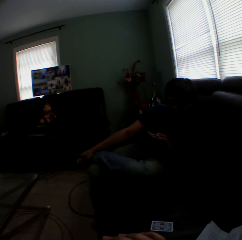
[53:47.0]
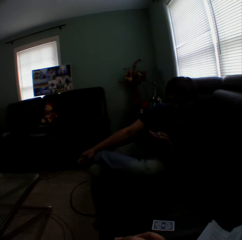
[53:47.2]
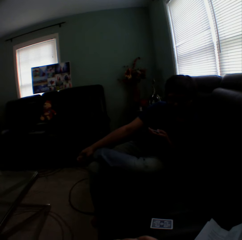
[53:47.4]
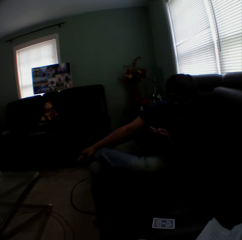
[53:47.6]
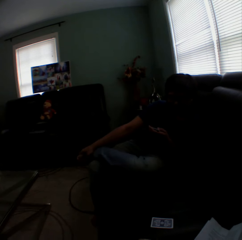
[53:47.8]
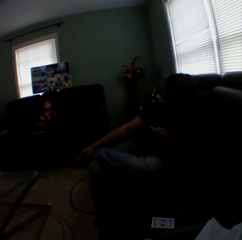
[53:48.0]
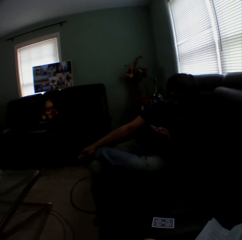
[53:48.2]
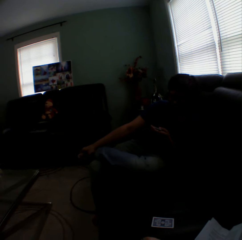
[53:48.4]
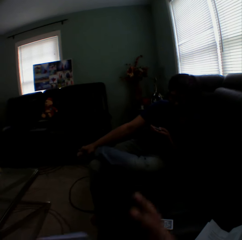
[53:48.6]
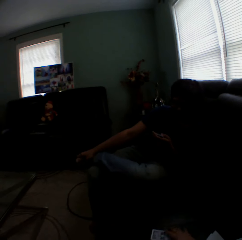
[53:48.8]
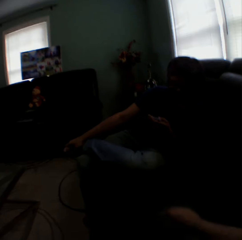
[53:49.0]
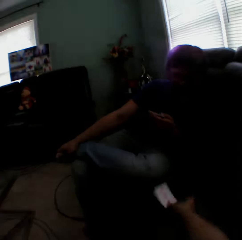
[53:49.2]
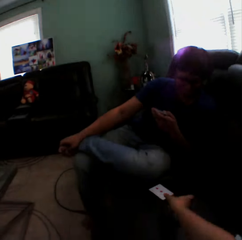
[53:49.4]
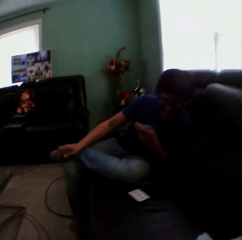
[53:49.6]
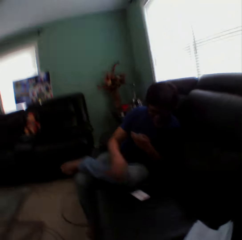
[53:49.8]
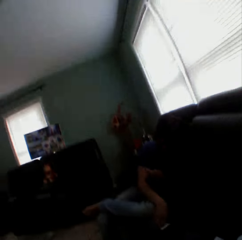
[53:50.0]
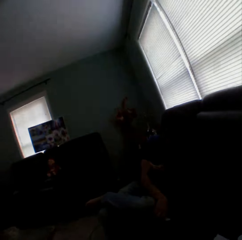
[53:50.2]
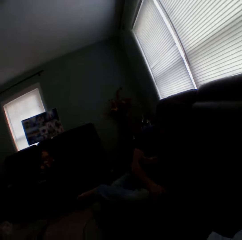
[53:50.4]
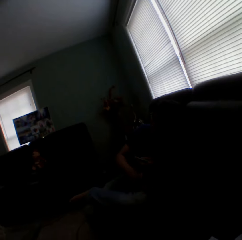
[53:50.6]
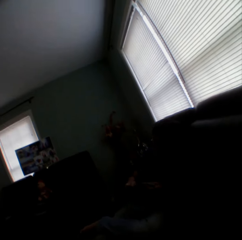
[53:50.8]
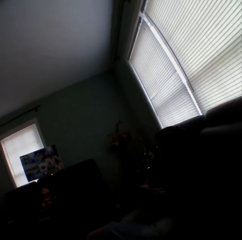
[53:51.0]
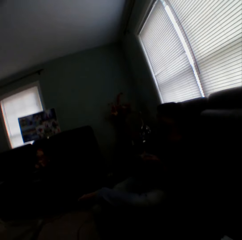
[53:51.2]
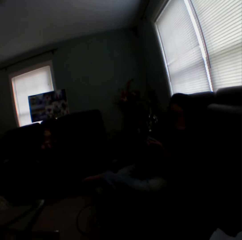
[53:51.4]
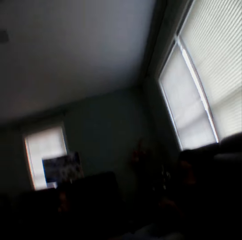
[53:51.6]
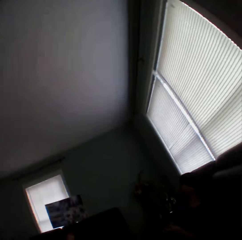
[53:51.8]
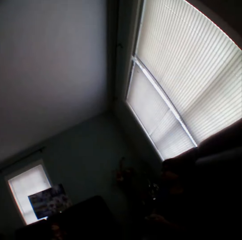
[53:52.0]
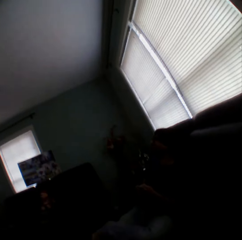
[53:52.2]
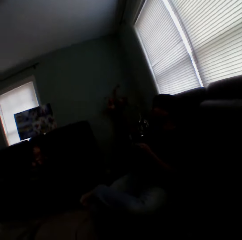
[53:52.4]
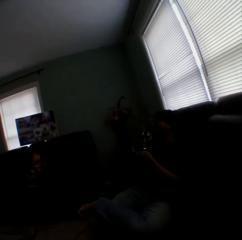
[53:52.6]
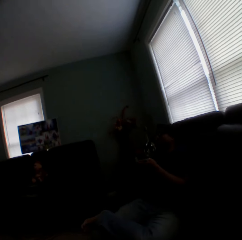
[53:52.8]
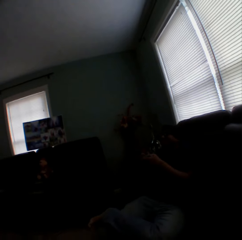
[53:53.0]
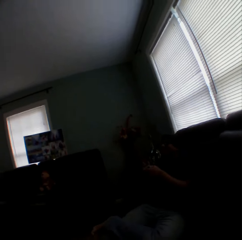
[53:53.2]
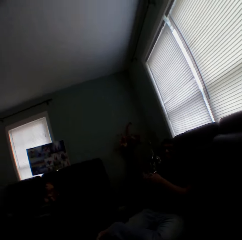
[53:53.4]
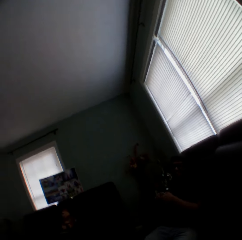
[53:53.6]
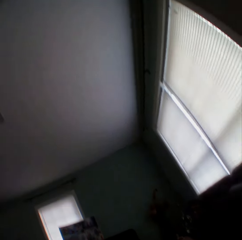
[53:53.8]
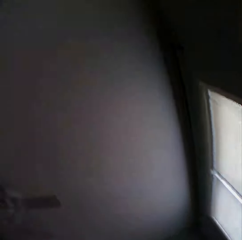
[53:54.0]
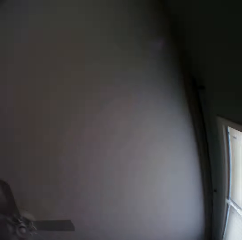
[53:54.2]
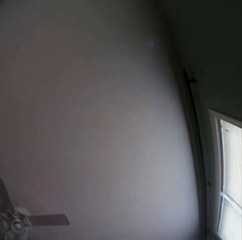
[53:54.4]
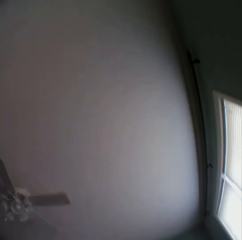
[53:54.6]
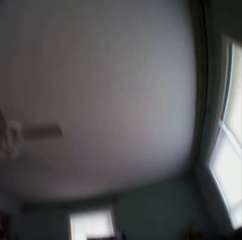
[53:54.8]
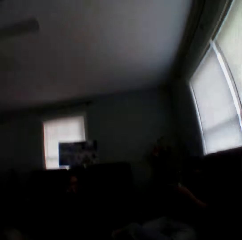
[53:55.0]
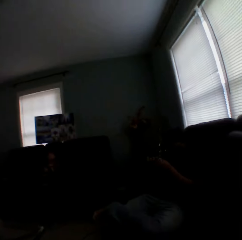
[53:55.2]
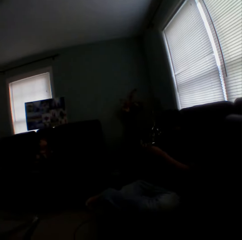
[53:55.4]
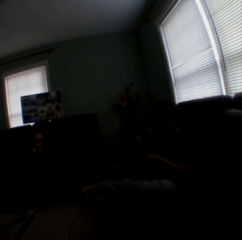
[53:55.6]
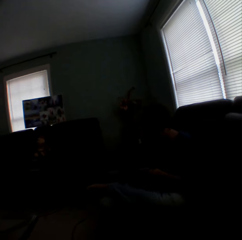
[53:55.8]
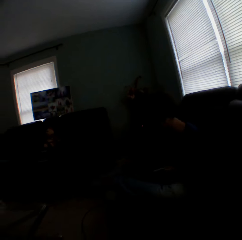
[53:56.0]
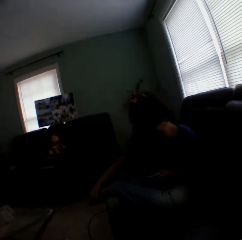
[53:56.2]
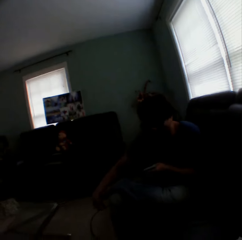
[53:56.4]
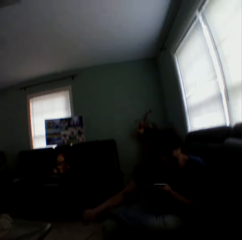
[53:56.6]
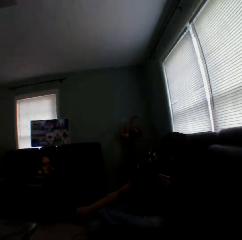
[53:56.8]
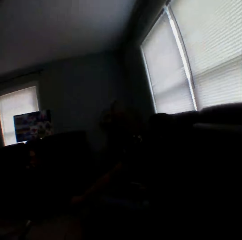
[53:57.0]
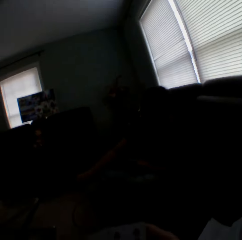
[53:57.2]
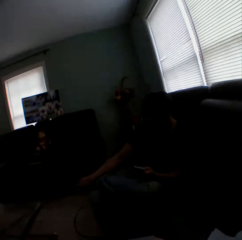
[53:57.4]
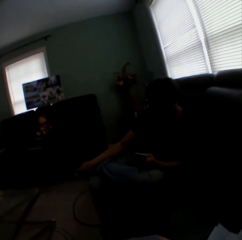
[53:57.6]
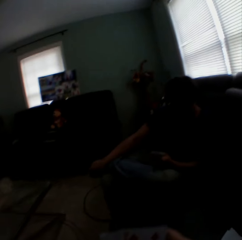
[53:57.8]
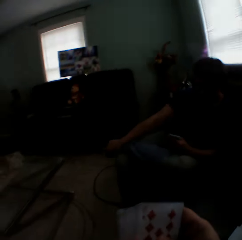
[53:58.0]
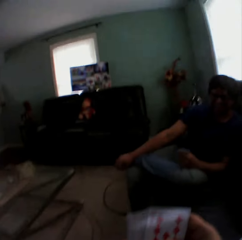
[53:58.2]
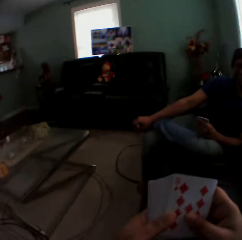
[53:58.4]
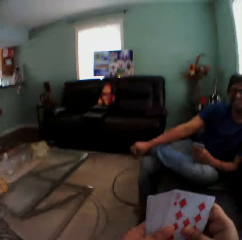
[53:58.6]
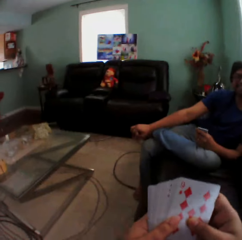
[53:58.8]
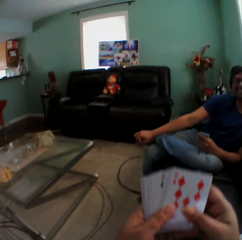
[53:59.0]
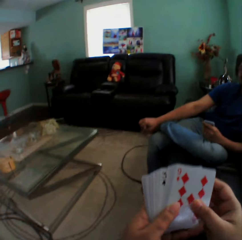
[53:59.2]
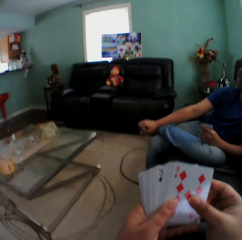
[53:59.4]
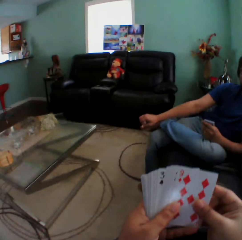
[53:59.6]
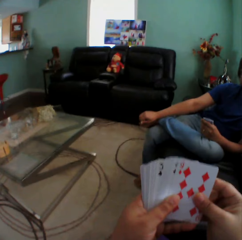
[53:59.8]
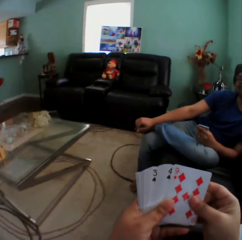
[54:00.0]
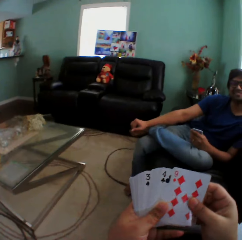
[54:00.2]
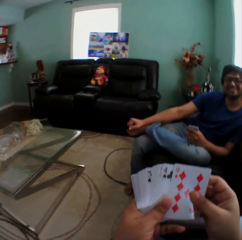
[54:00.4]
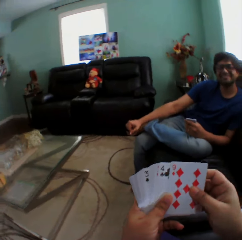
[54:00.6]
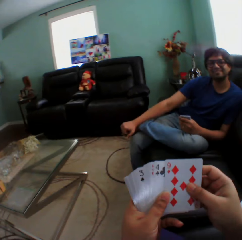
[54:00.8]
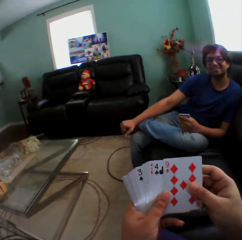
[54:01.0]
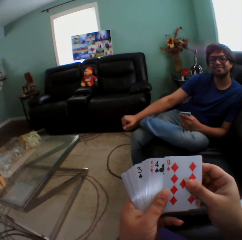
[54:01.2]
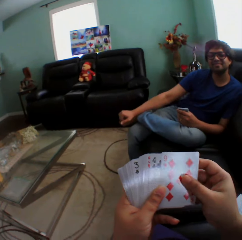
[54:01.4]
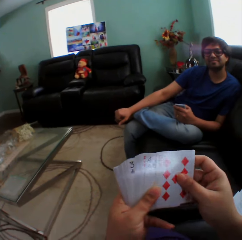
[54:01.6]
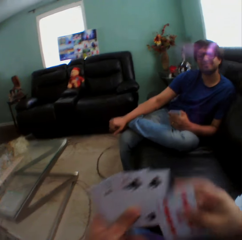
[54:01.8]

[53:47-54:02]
The camera wearer moves the card. A man picks up the card. The camera wearer looks at the ceiling. They look at the cards.

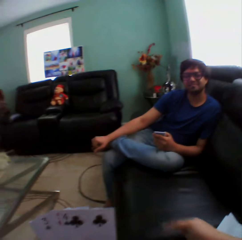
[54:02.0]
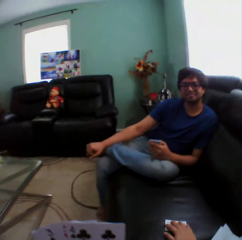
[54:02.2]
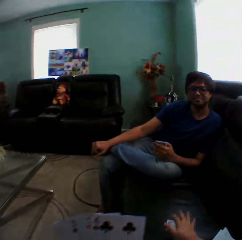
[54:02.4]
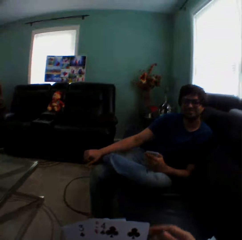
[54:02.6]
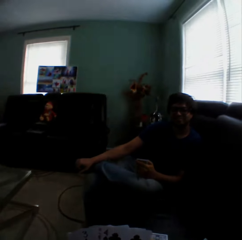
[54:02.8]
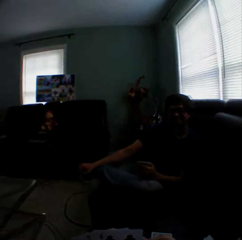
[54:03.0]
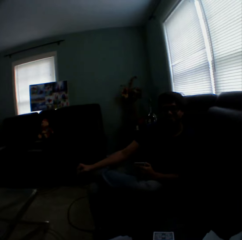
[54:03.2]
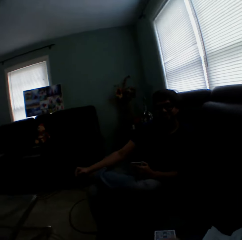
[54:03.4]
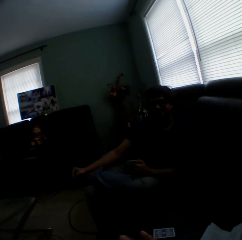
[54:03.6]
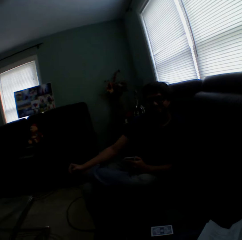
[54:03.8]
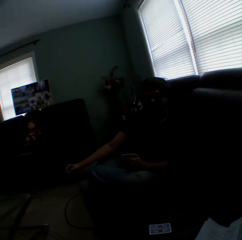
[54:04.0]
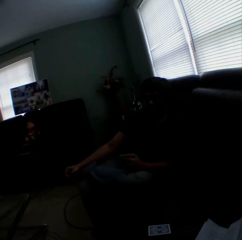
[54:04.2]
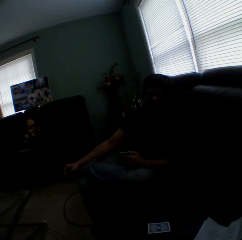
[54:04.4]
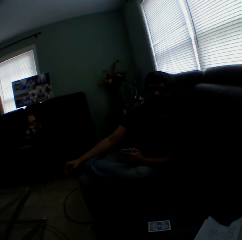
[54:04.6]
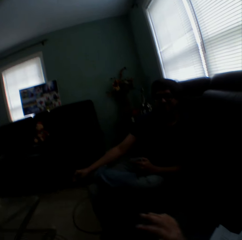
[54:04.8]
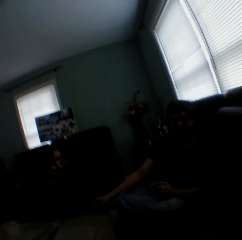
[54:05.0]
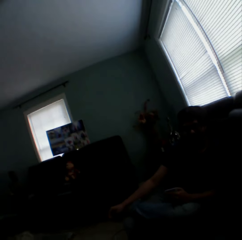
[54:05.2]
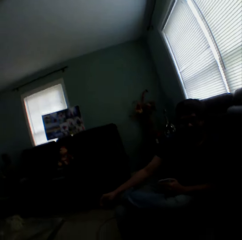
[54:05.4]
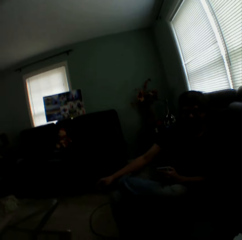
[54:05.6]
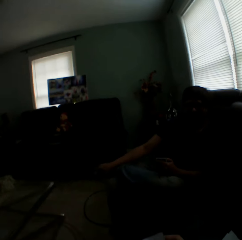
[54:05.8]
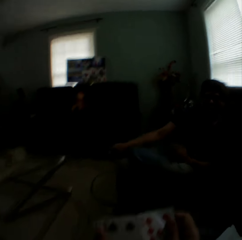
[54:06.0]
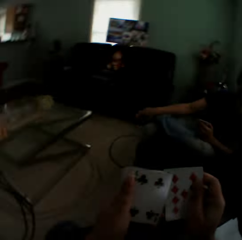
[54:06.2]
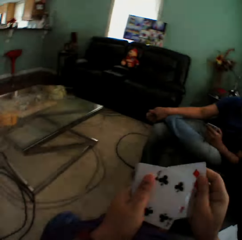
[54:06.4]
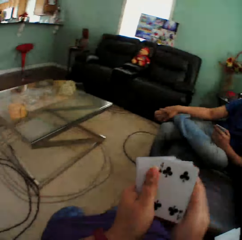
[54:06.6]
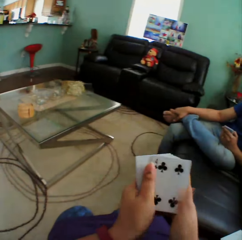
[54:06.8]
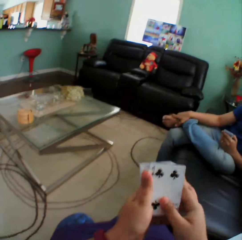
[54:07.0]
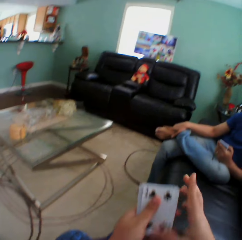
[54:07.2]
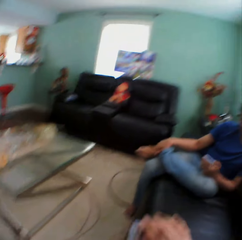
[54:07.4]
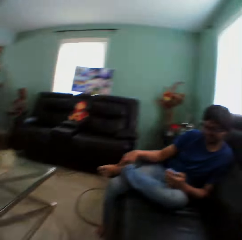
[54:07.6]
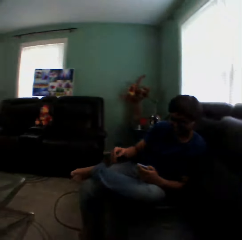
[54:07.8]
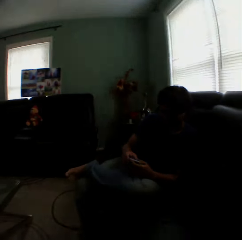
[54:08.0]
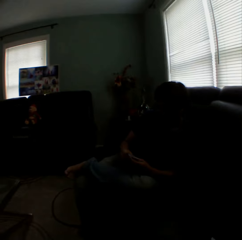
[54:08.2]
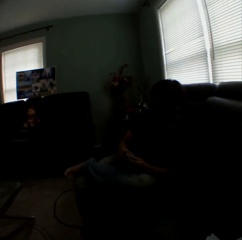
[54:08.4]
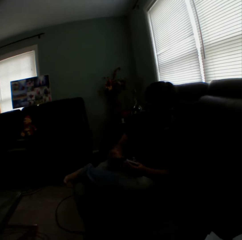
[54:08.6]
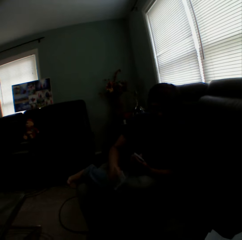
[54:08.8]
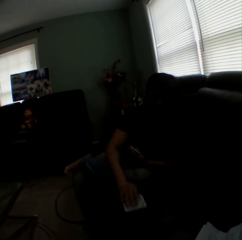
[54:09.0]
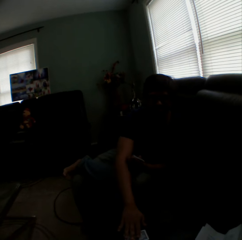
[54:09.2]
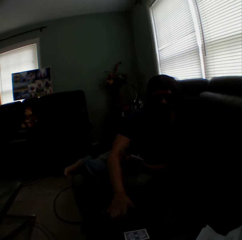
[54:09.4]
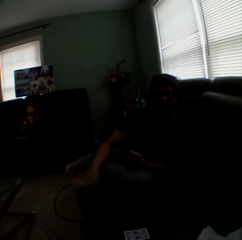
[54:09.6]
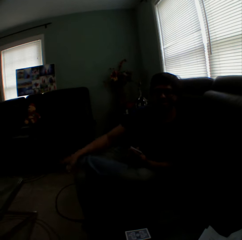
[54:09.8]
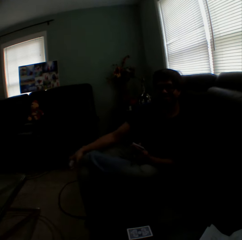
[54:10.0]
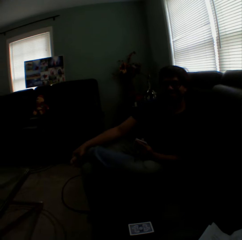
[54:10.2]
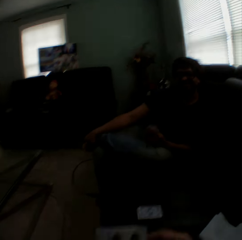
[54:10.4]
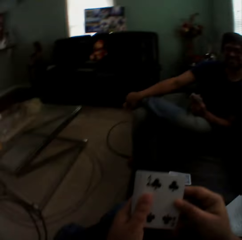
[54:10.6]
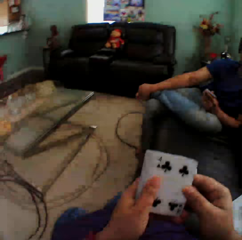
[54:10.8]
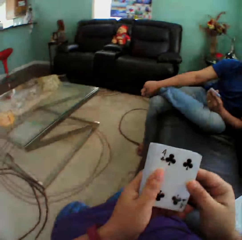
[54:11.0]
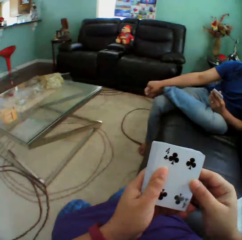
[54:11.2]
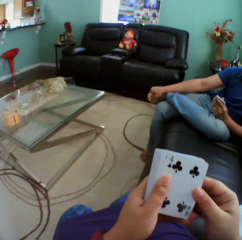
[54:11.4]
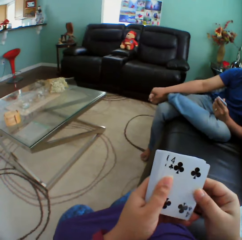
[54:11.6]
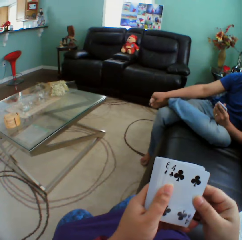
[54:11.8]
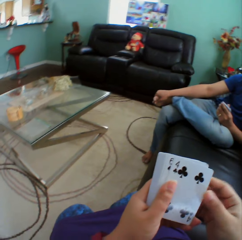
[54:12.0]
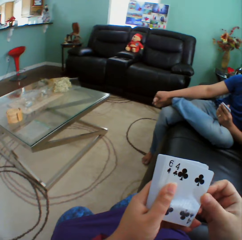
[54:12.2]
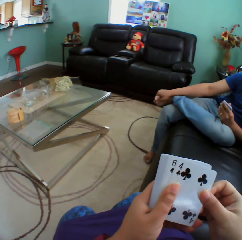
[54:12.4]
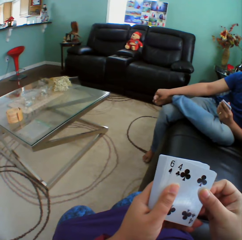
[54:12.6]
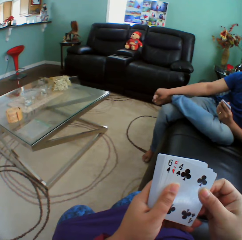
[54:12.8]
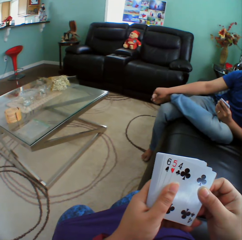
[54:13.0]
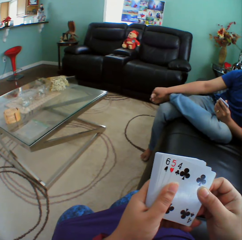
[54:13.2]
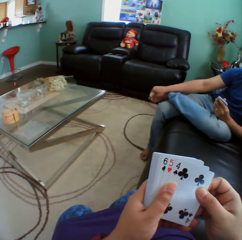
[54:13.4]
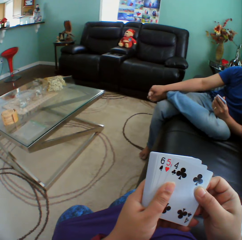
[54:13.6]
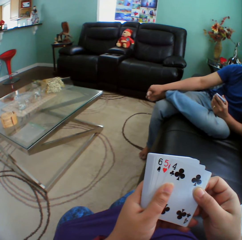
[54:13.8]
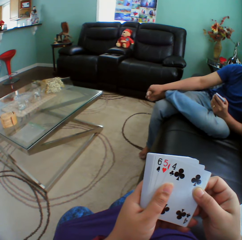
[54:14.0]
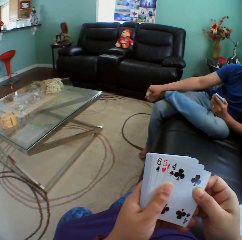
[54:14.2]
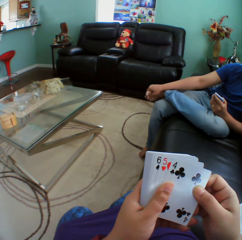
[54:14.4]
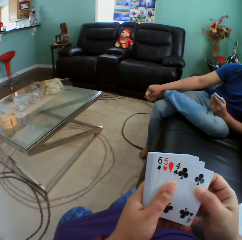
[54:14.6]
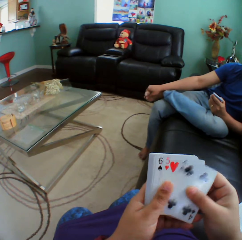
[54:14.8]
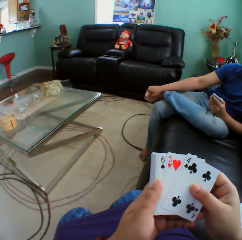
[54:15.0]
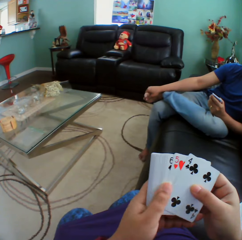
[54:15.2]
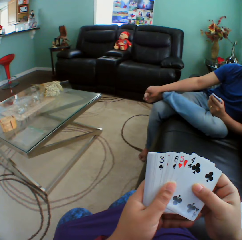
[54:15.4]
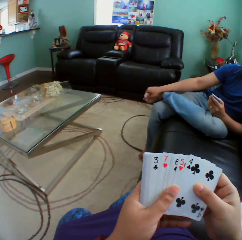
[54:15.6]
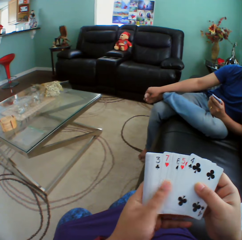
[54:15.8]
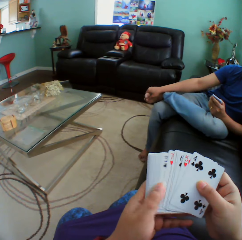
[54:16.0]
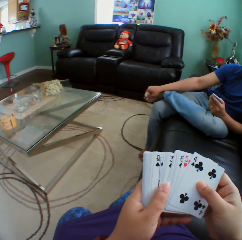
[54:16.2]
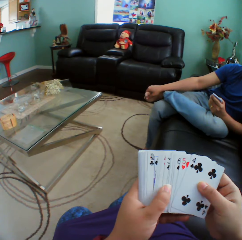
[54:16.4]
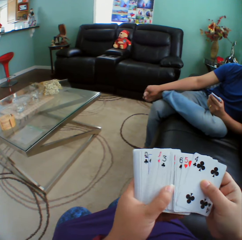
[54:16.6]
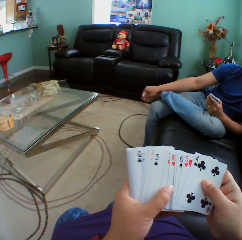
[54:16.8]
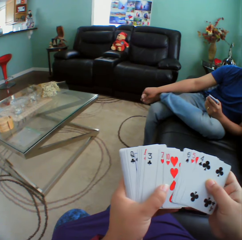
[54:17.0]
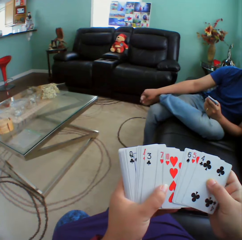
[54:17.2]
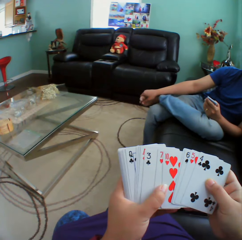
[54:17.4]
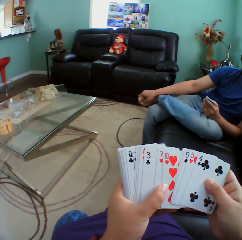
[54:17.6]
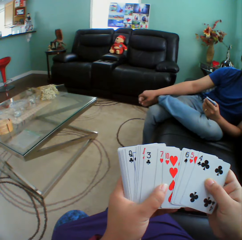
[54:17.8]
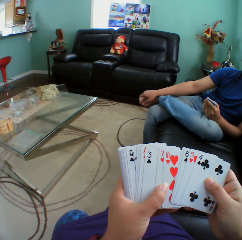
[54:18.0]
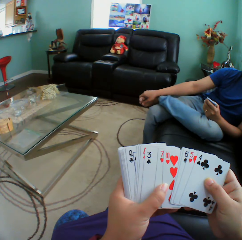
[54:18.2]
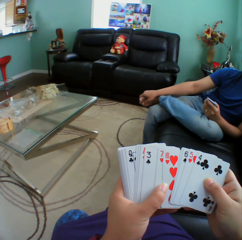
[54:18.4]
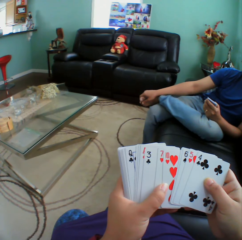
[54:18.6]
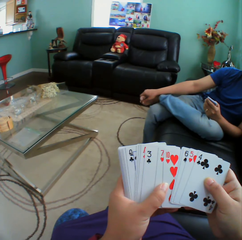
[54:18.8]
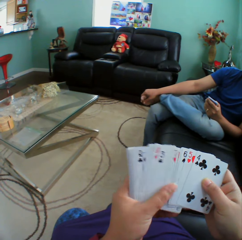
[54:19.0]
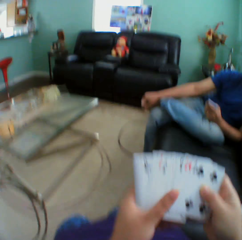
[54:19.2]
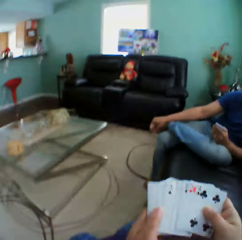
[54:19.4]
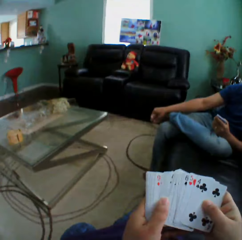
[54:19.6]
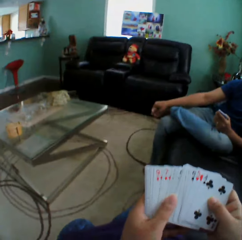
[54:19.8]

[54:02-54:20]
The camera wearer puts a card on the couch. She moves her hand. She arranges the cards on her hand. A man puts a card on the couch. The camera wearer looks at the cards.
